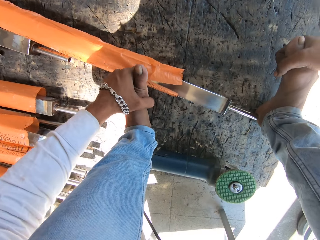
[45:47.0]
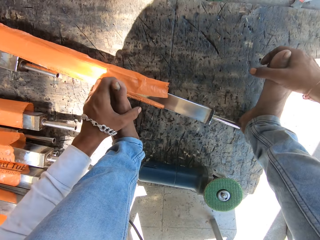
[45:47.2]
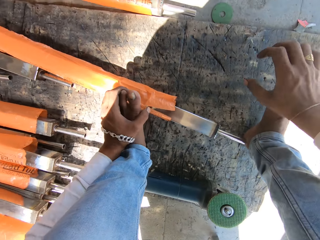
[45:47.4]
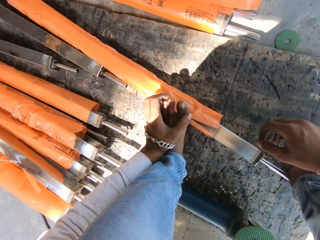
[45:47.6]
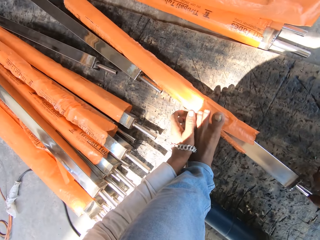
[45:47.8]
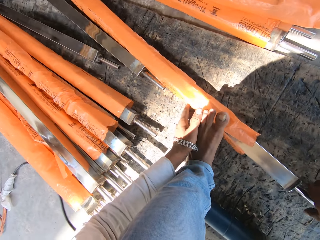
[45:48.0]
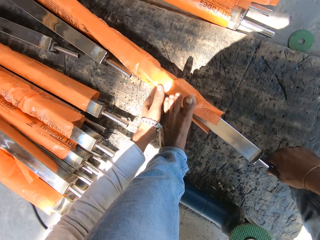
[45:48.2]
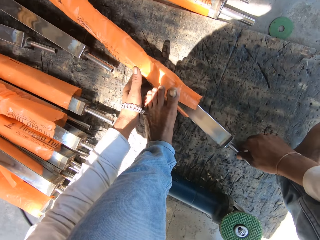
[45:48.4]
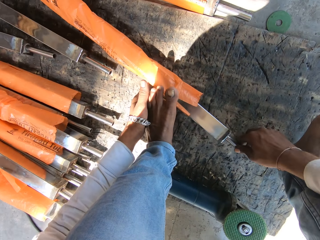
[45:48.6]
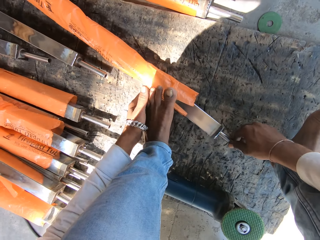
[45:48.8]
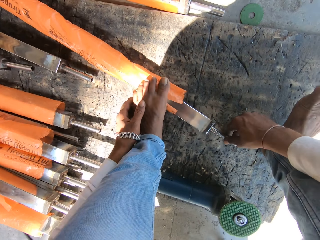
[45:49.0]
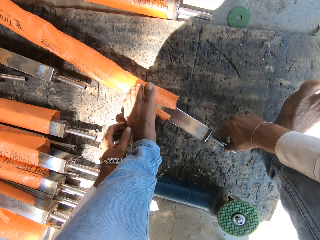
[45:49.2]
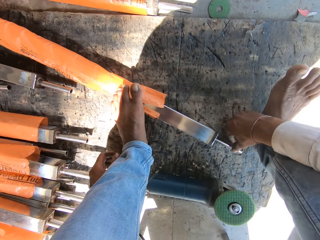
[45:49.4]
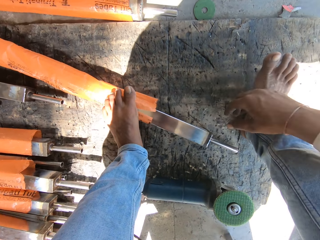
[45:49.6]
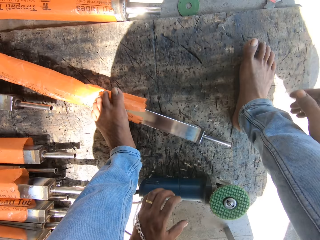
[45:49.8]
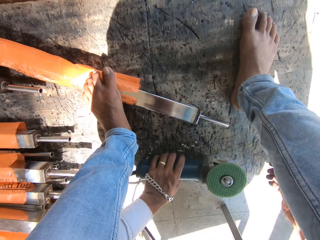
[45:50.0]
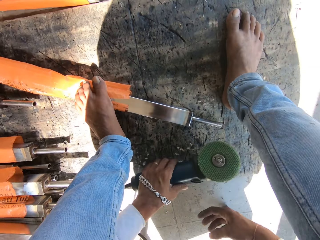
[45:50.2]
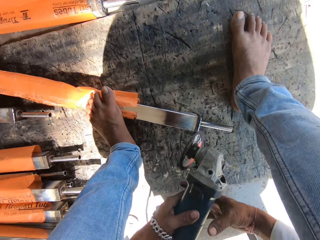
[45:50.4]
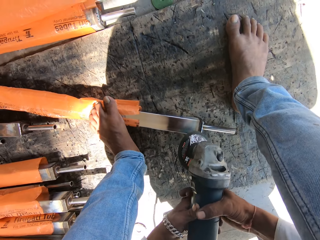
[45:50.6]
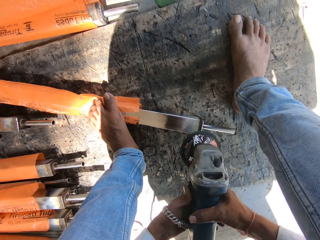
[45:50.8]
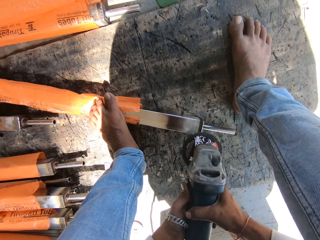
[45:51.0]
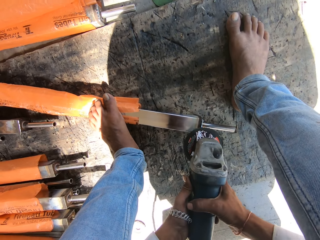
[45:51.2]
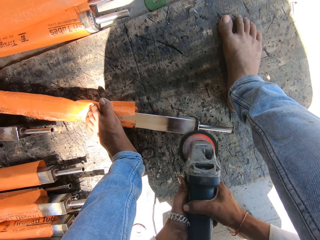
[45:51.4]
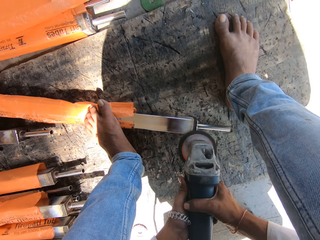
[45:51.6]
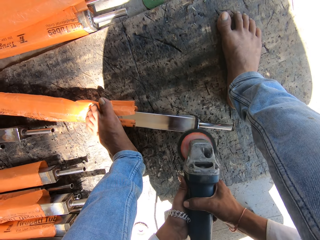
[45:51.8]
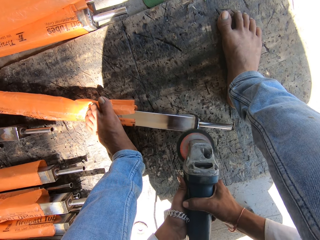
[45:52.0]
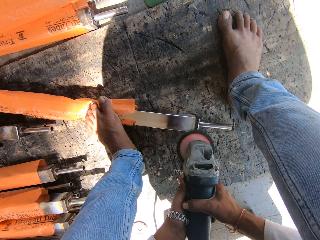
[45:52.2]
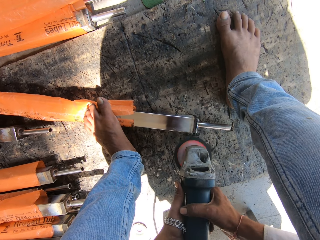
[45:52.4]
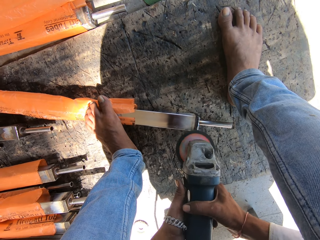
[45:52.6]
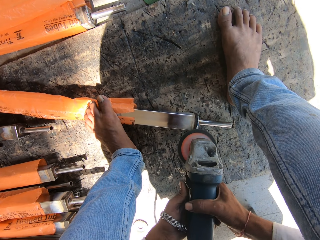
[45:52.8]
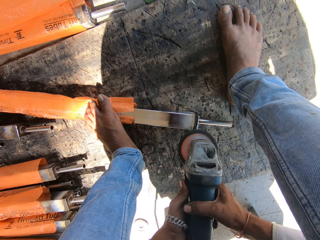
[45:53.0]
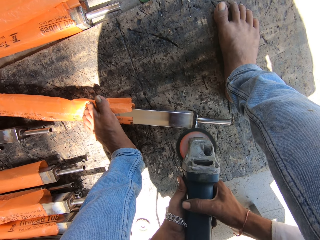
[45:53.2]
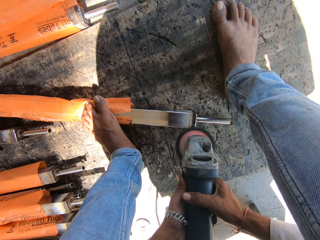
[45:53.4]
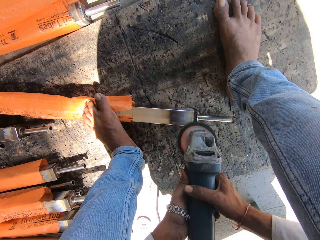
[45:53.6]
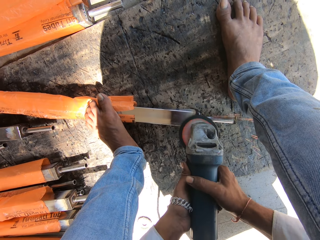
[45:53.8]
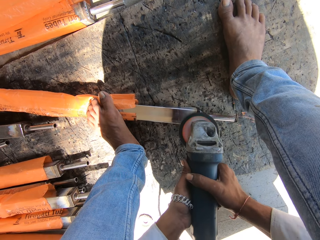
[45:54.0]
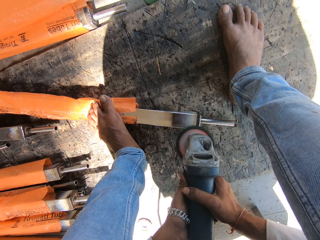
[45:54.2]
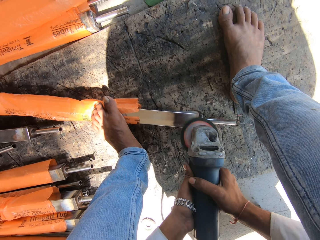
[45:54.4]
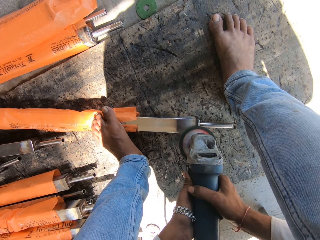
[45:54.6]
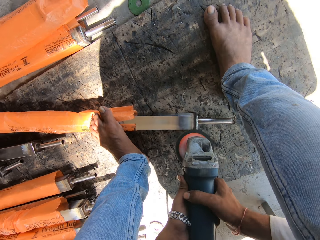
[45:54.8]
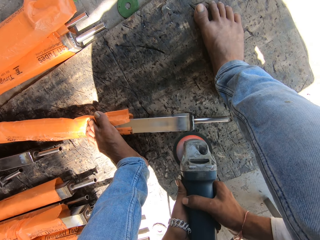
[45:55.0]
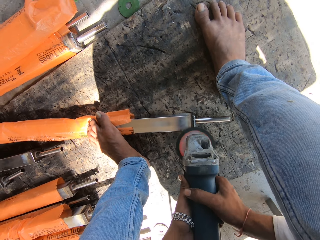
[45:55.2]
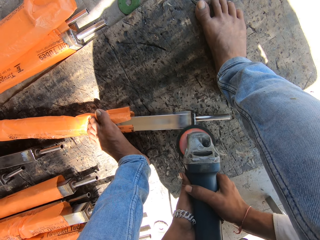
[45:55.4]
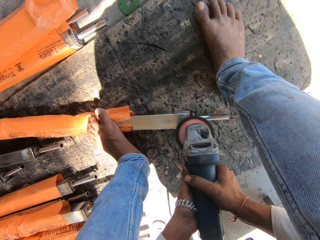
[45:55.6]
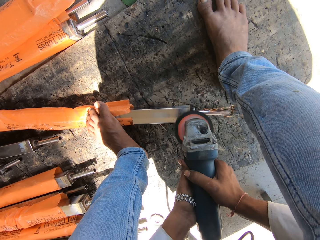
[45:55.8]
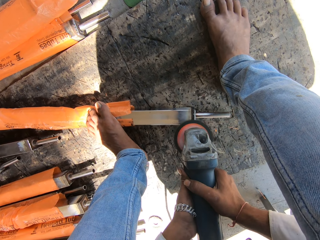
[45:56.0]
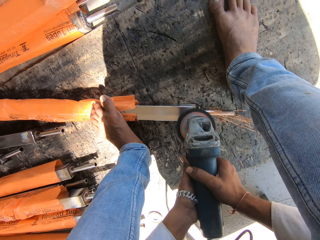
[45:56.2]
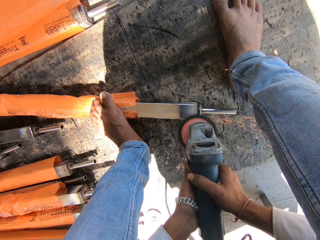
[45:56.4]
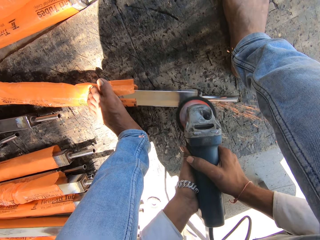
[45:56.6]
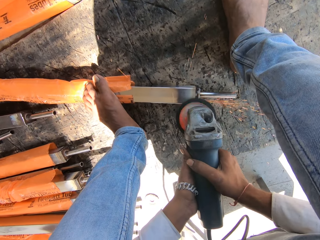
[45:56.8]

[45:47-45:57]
The camera wearer squeezes his legs. He adjusts the metal tube with both hands. He rests his leg on the metal, pulls the metal, and rests his leg on the metal. He picks the angle grinder from the ground with his left hand. He holds the angle grinder with both hands. He polishes the metal. He files the metal tube on the ground with the angle grinder in his hands.

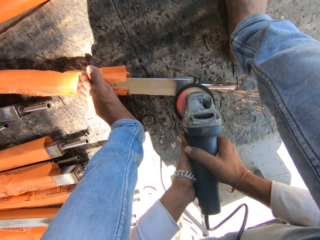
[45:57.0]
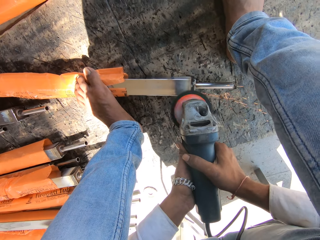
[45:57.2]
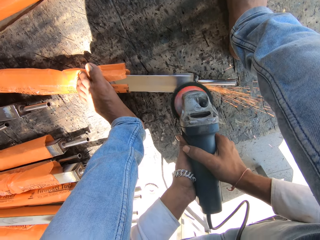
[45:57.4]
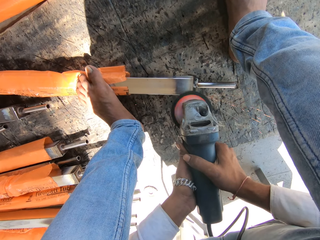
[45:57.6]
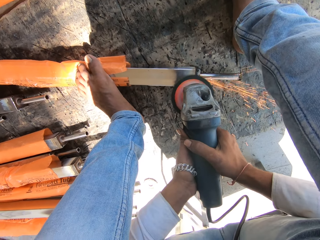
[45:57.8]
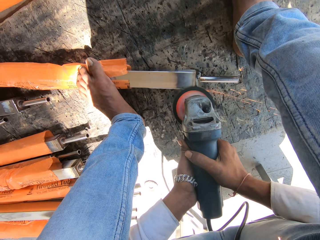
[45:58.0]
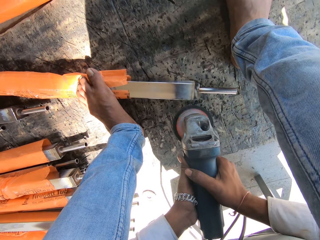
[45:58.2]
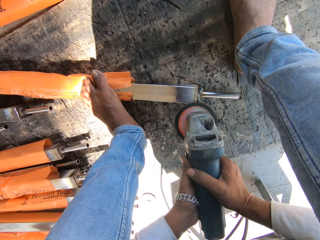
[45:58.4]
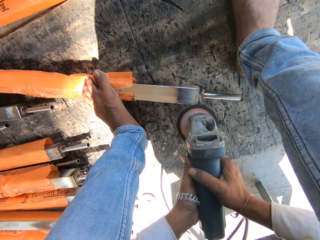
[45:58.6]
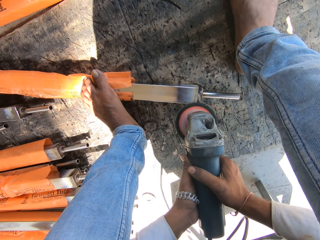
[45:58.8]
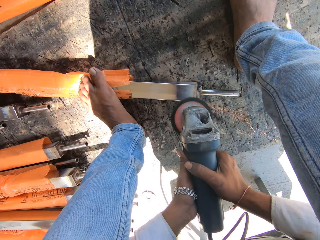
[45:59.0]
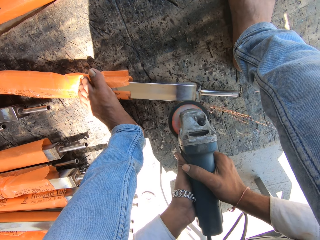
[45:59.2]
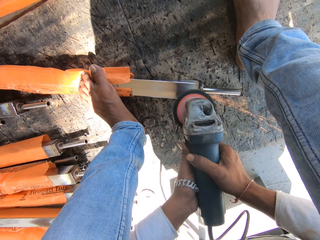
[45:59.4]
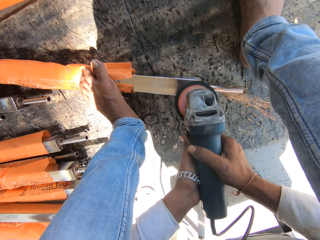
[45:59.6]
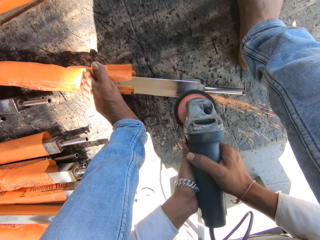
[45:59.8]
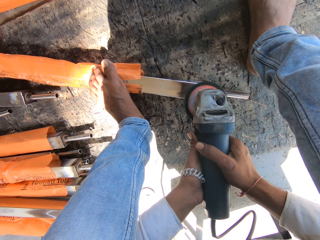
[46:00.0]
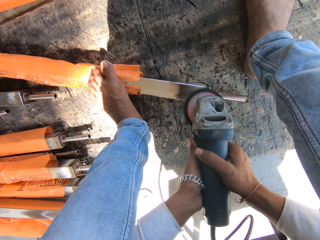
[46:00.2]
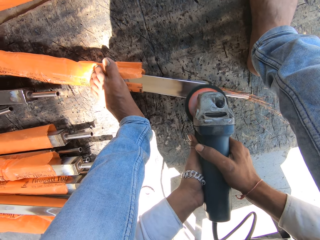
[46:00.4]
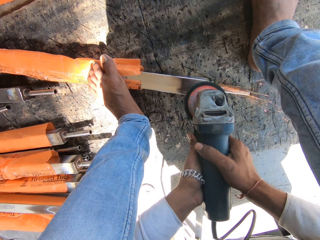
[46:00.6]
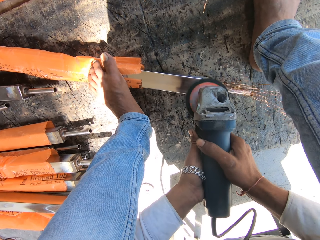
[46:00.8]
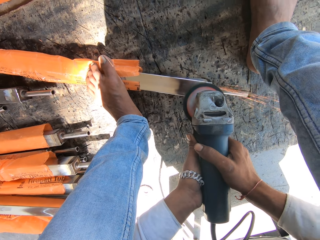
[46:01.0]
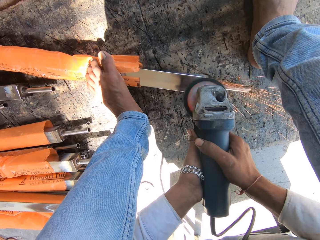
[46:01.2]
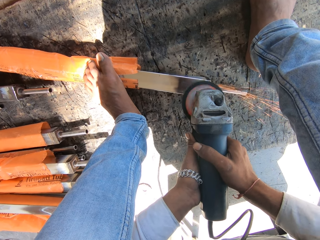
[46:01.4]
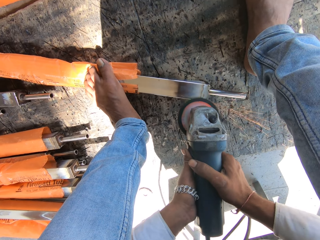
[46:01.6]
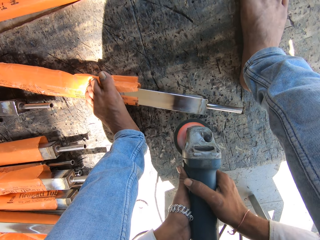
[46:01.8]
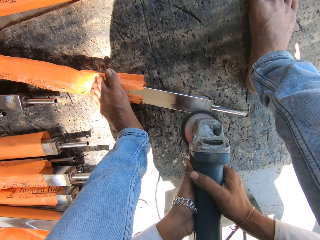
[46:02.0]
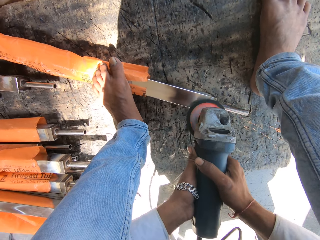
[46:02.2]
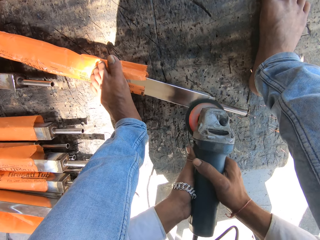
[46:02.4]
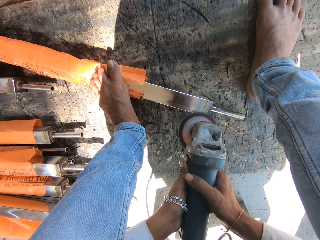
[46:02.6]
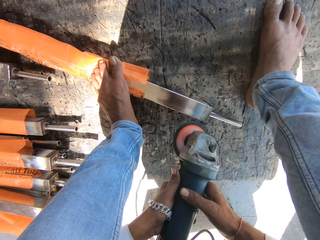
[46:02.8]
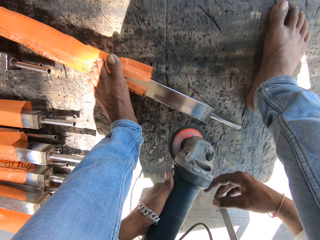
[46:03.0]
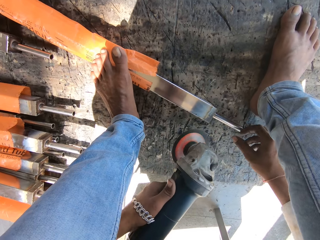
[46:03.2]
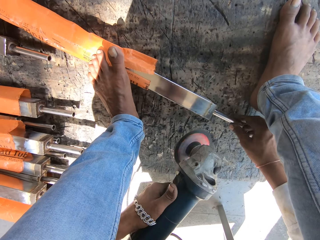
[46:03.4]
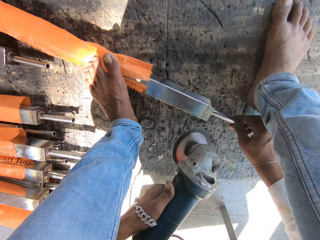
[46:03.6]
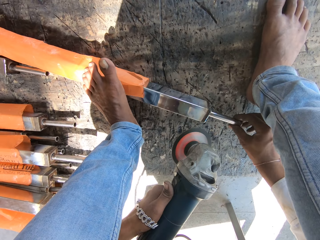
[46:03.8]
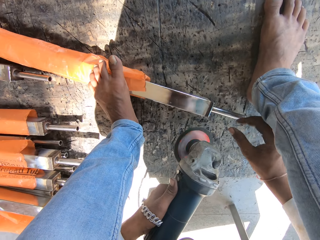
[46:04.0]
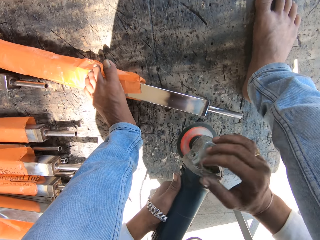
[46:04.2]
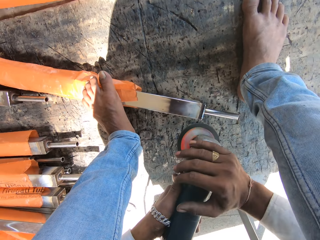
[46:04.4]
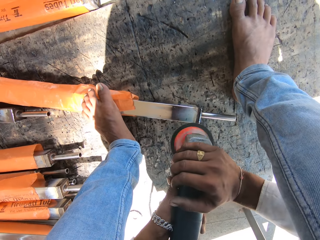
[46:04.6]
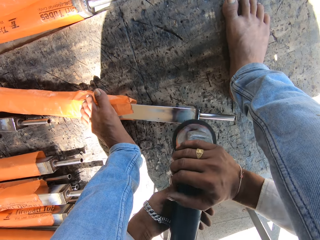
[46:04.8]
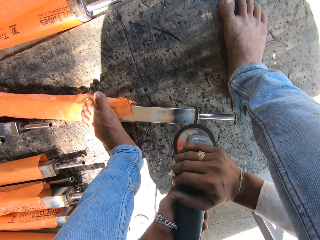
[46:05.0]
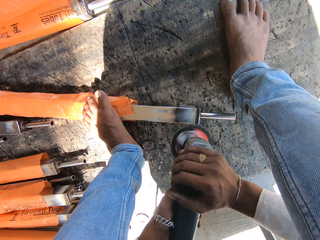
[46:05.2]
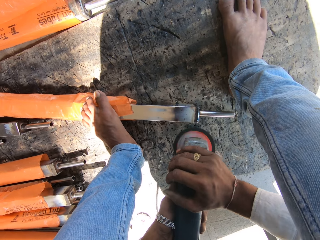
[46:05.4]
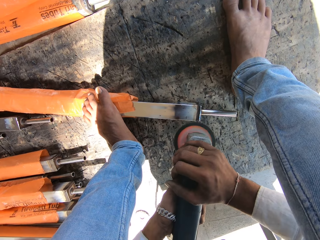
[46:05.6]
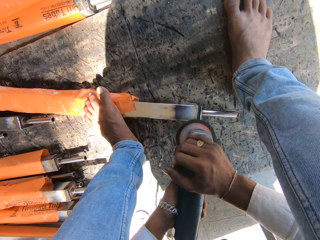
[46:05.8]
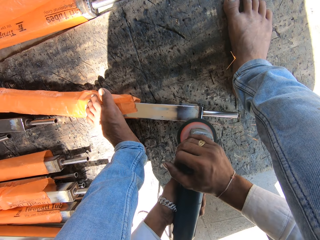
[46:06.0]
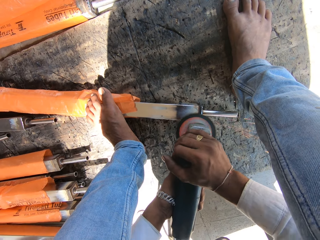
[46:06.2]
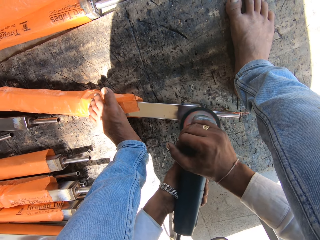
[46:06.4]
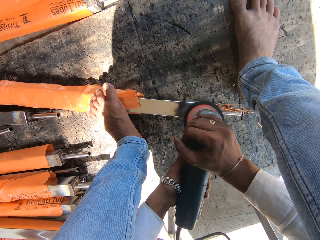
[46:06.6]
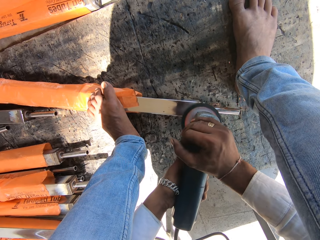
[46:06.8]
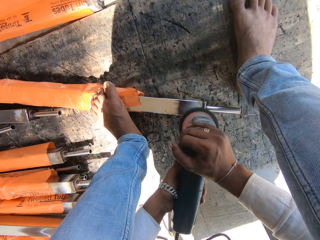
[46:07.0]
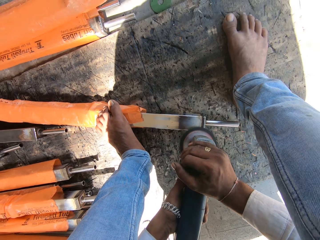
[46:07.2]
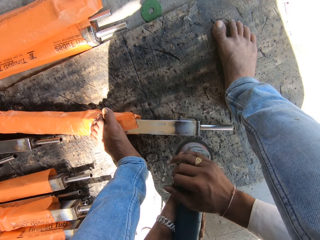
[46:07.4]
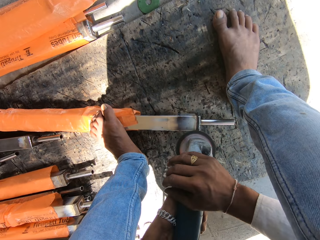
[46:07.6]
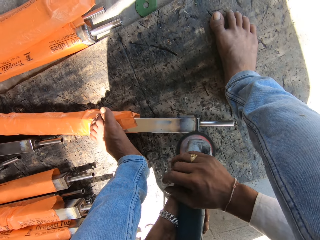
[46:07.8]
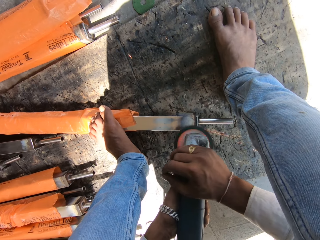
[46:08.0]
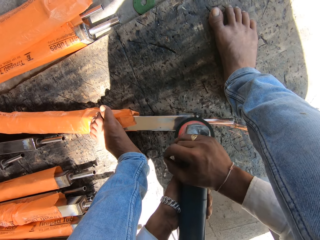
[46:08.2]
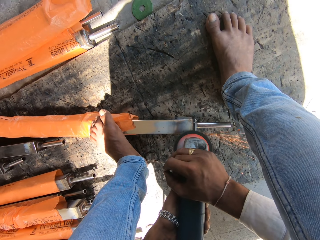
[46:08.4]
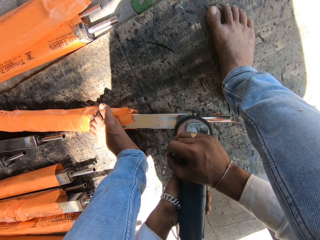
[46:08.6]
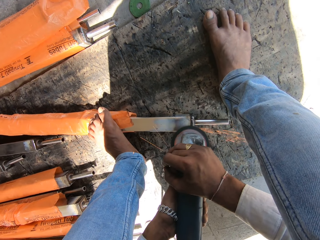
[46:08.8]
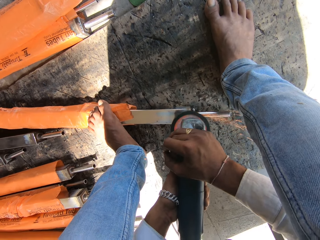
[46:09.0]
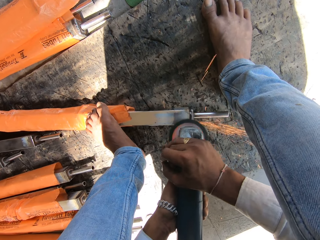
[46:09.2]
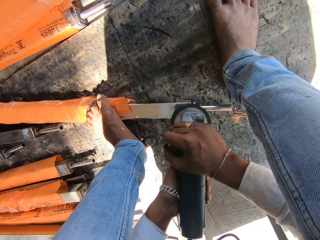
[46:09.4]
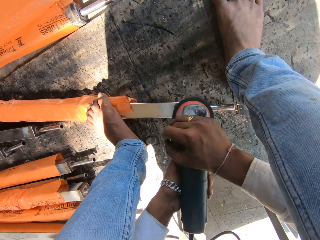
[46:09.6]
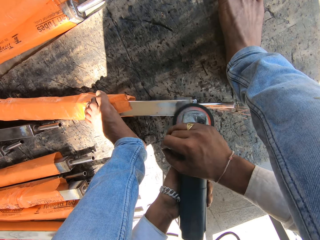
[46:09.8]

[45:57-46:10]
The camera wearer polishes metal. He polishes the metal again. He turns the metal tube on the ground with his right hand. He holds an angle grinder. He polishes the metal. He files the metal tube on the ground with the angle grinder in his hands. He polishes the metal again.
